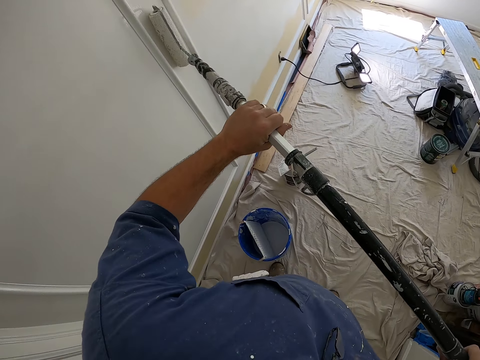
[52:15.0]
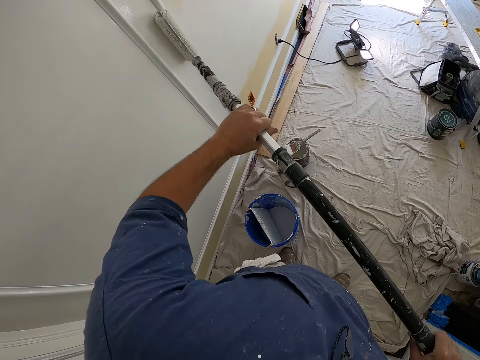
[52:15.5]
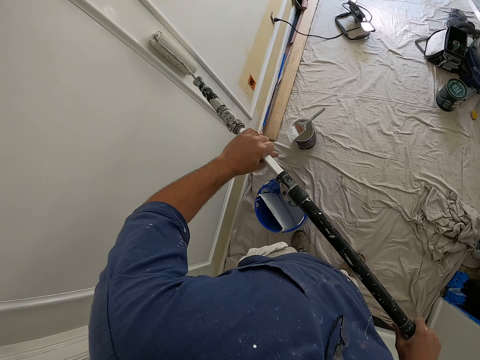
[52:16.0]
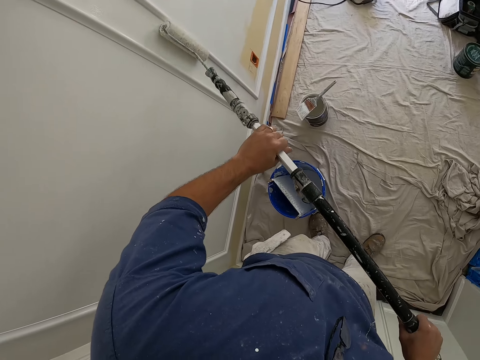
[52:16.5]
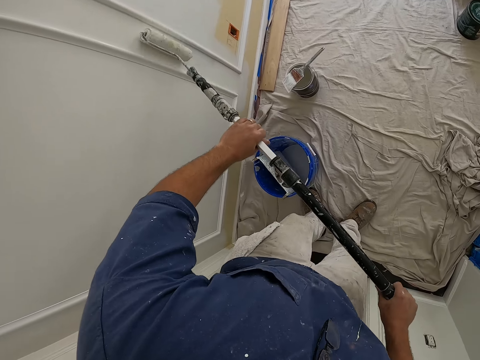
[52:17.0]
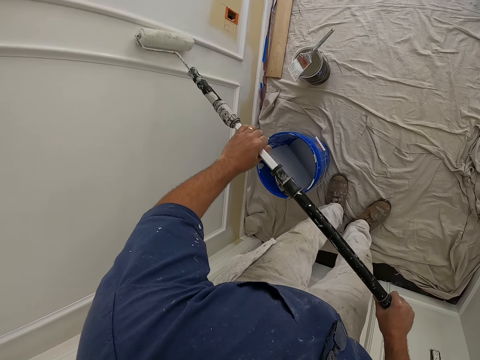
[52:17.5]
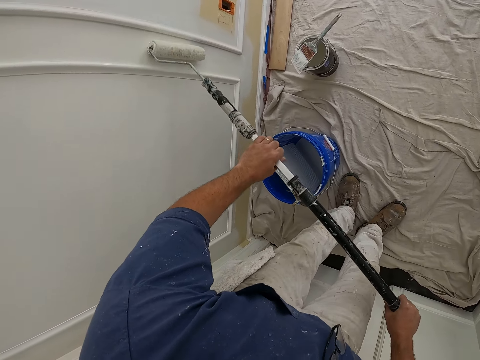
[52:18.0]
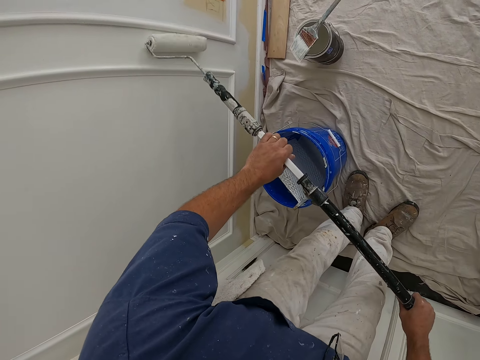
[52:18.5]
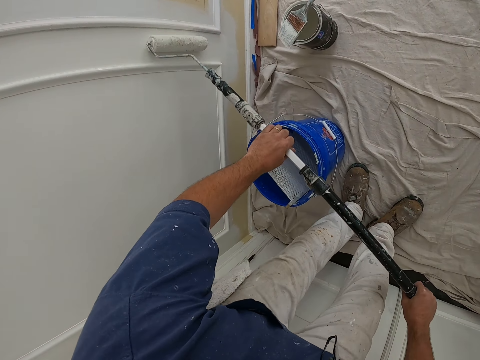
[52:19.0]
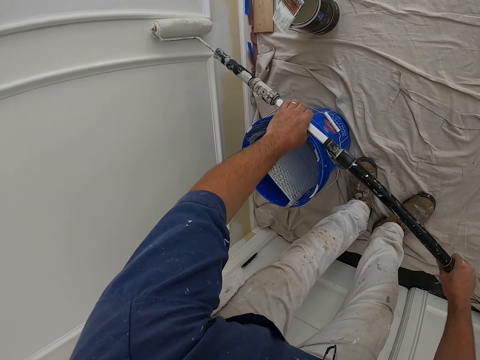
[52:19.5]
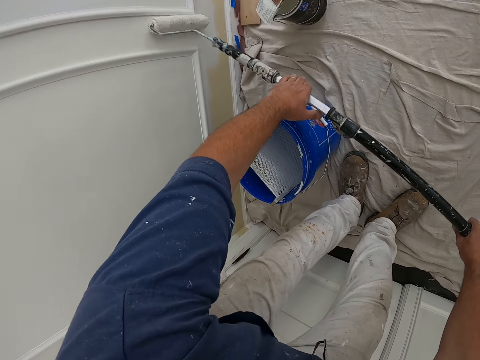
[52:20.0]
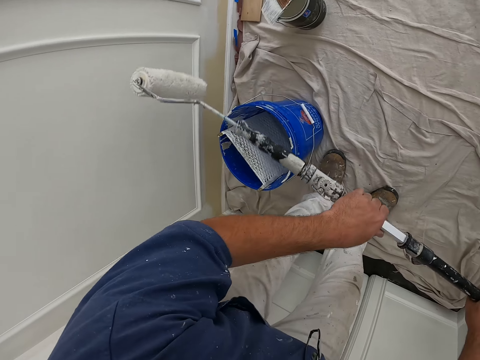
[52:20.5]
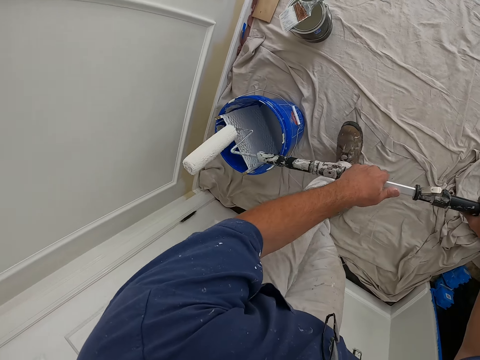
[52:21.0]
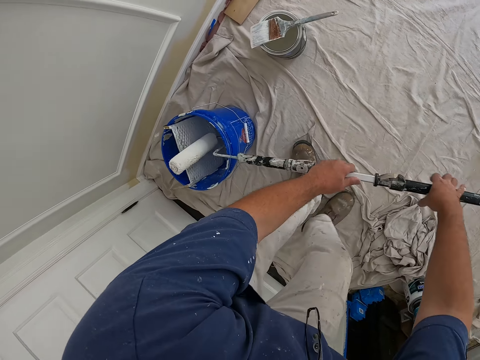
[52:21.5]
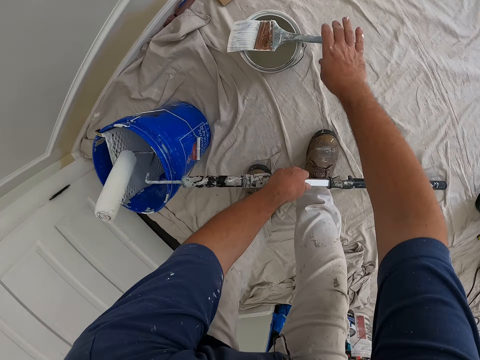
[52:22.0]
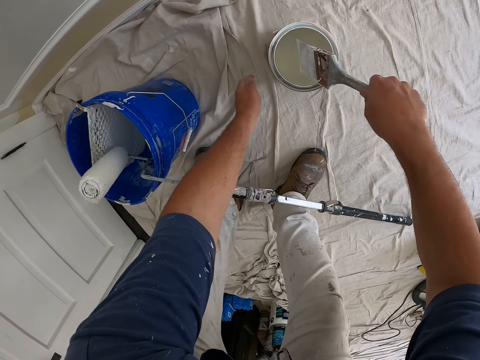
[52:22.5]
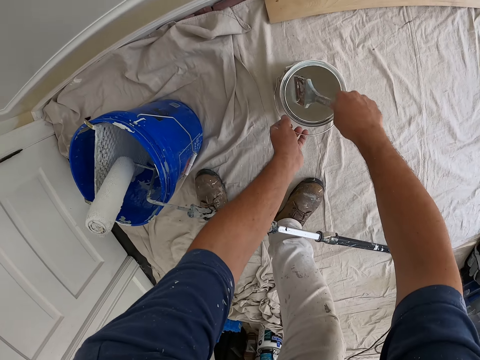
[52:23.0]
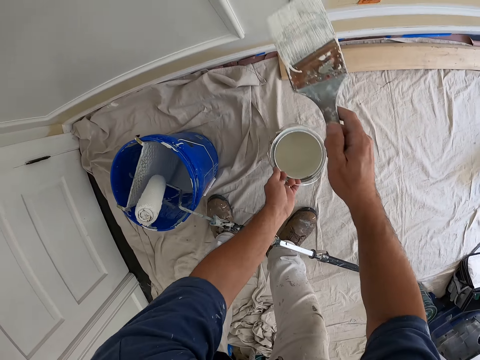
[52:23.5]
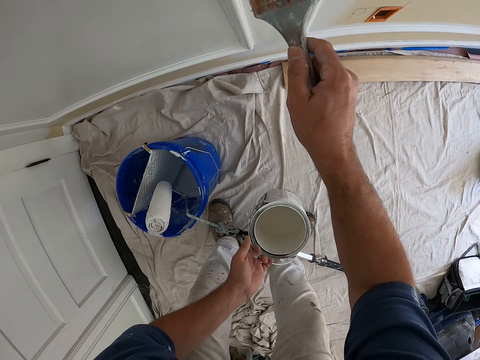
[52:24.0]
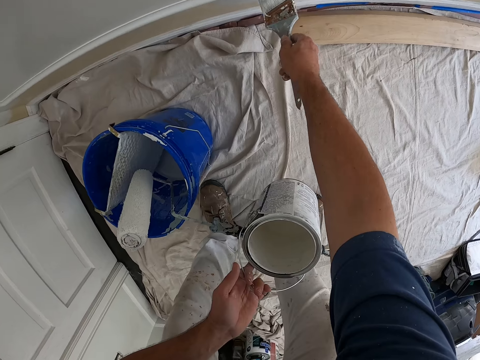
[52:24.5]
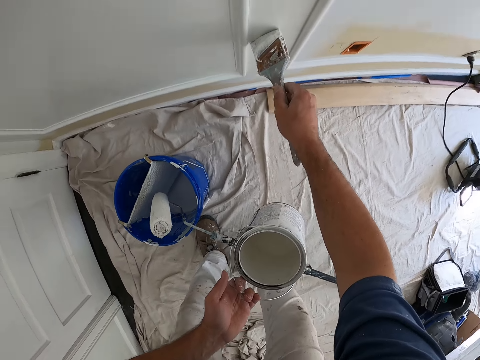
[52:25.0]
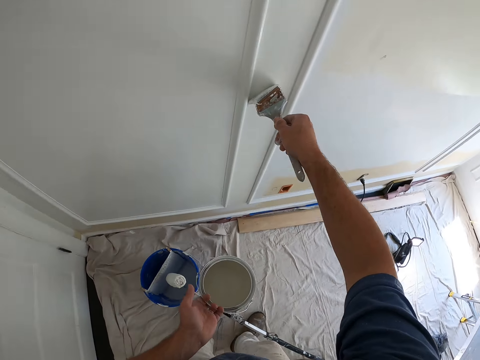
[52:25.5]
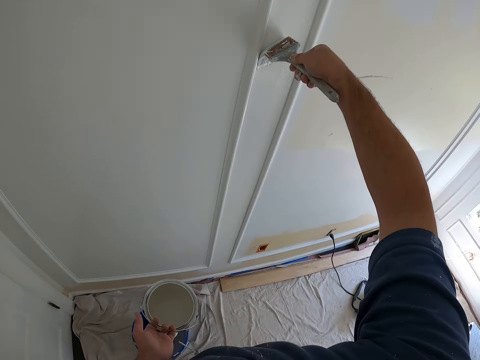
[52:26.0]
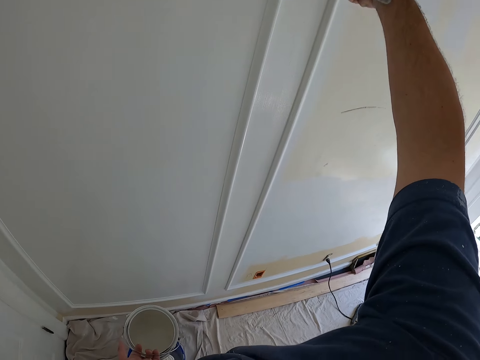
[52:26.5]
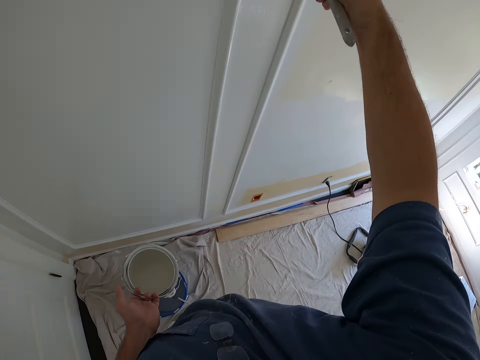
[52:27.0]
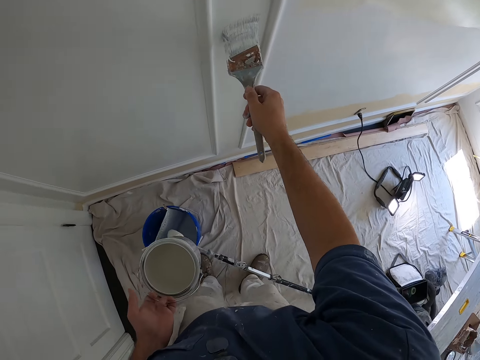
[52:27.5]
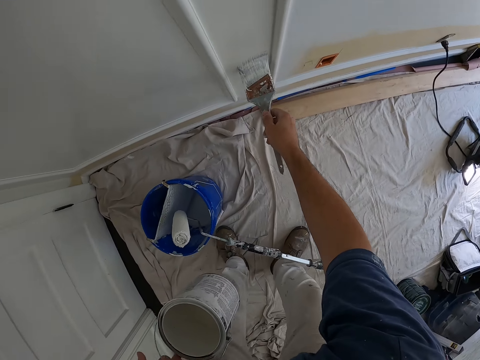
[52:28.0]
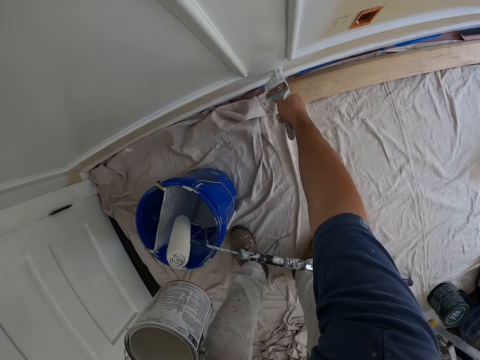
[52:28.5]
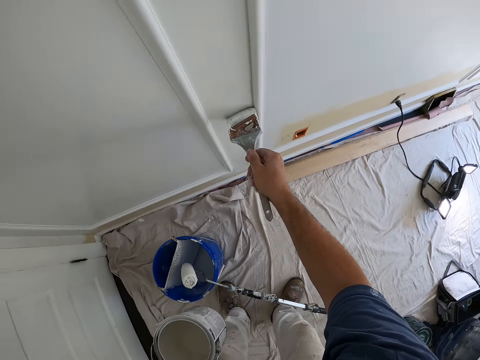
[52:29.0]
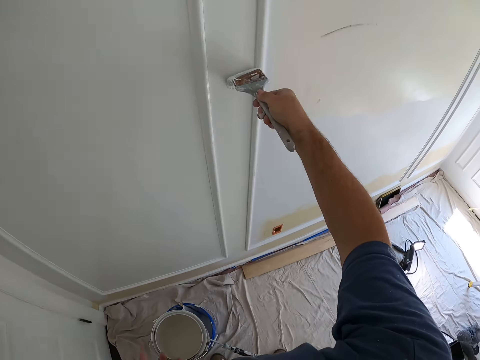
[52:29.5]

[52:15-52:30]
The camera wearer moves a step and paints the wall with a long handle roller brush. They move a step, dip the roller brush in the paint, and put the paint roller brush inside the paint bucket. They move a step and let go of the roller brush. They pick up the paint brush on the paint and dip the paint brush inside the paint. They touch the paint container handle, remove the paint brush from the paint, carry the paint, and paint the wall with the paint brush.

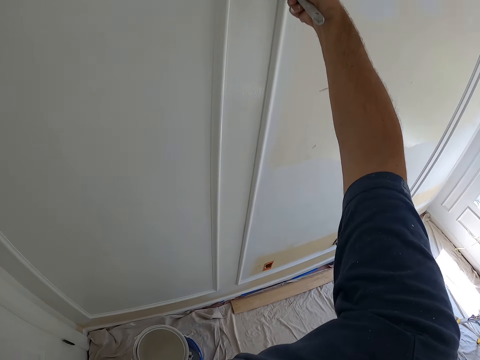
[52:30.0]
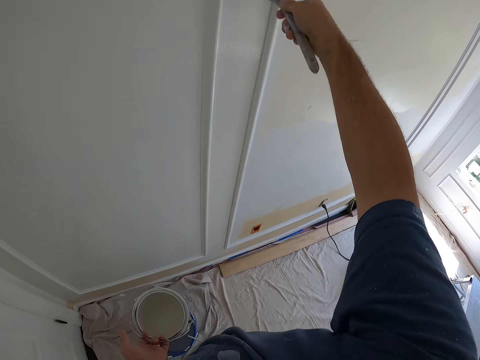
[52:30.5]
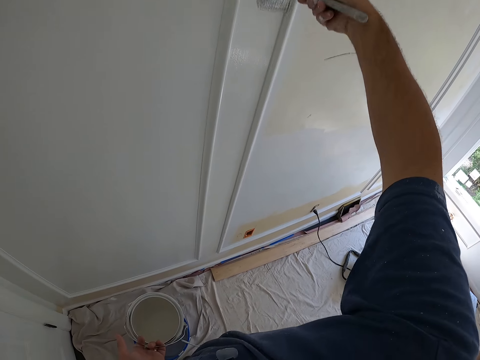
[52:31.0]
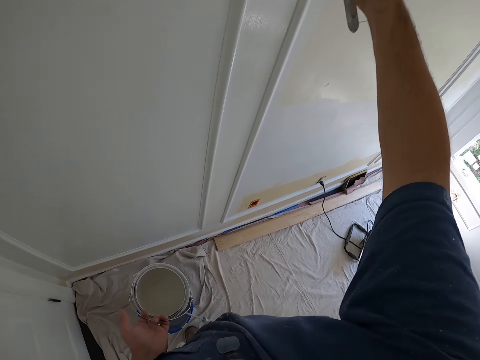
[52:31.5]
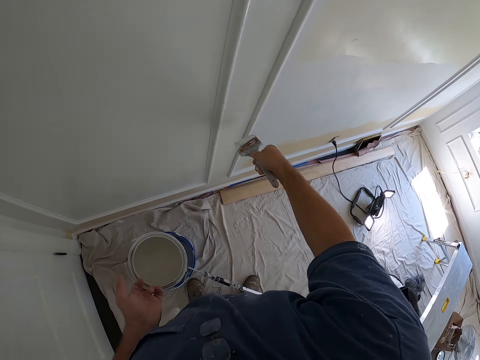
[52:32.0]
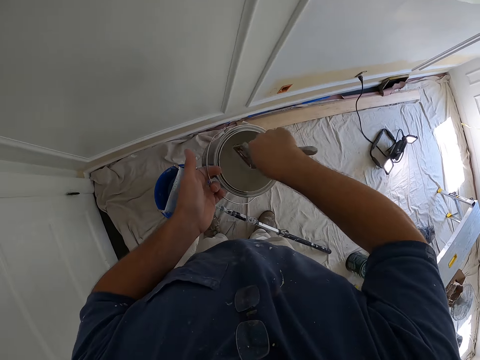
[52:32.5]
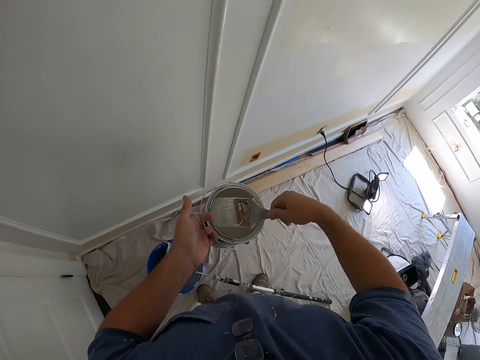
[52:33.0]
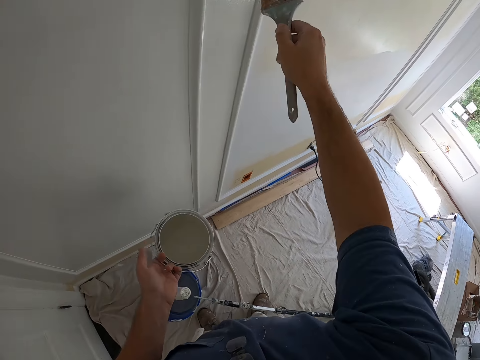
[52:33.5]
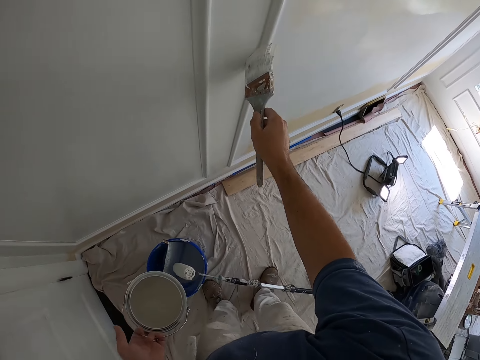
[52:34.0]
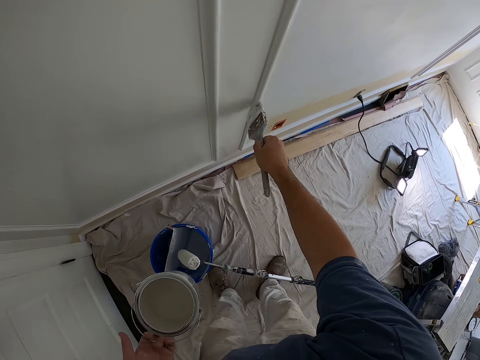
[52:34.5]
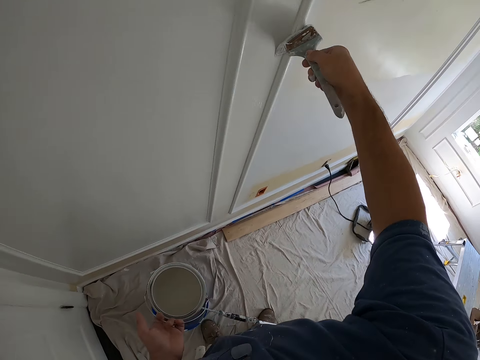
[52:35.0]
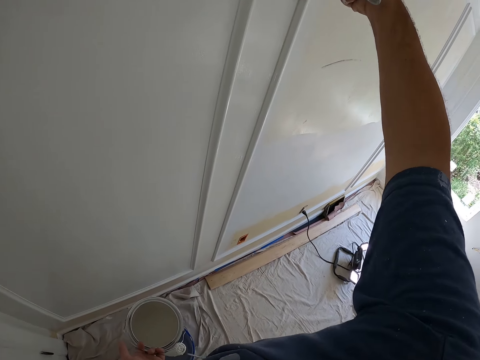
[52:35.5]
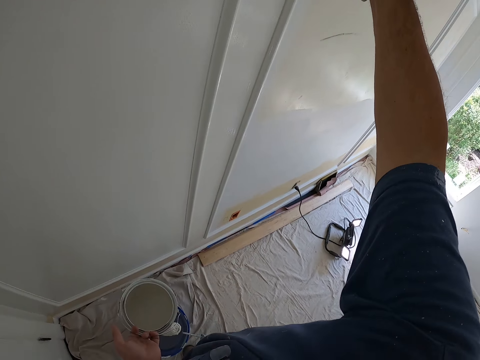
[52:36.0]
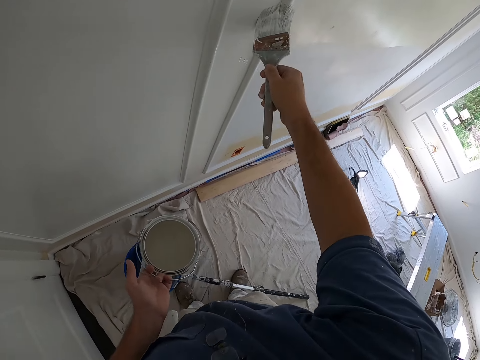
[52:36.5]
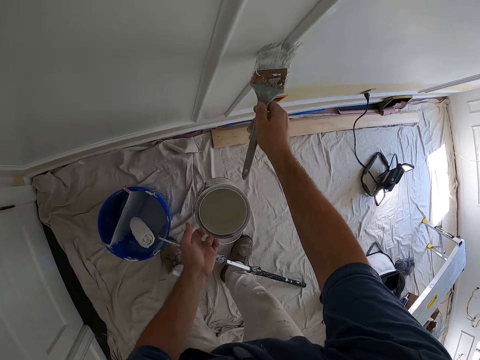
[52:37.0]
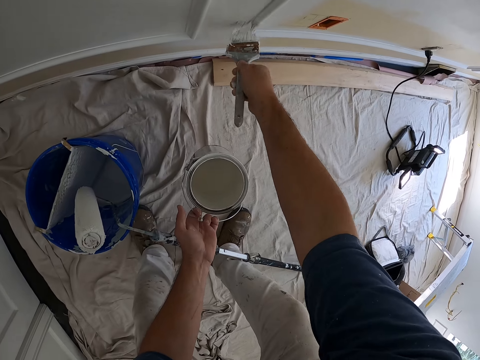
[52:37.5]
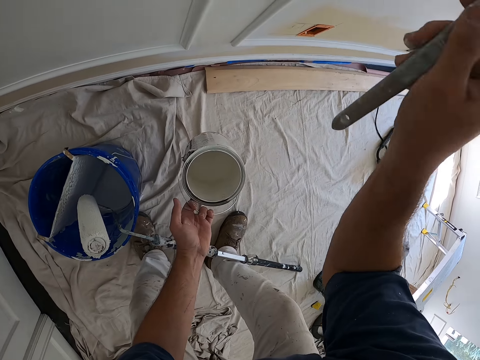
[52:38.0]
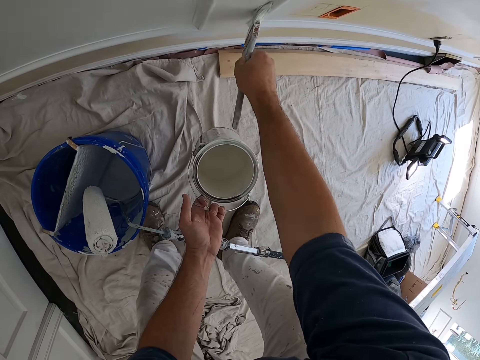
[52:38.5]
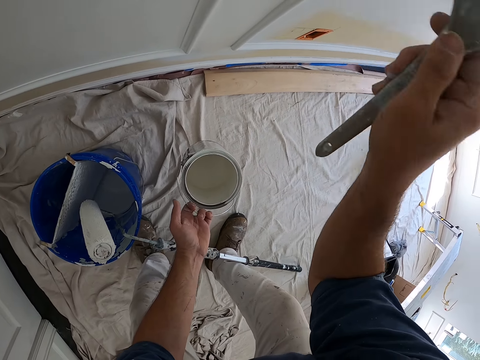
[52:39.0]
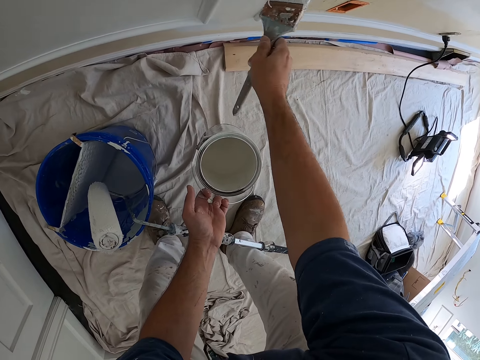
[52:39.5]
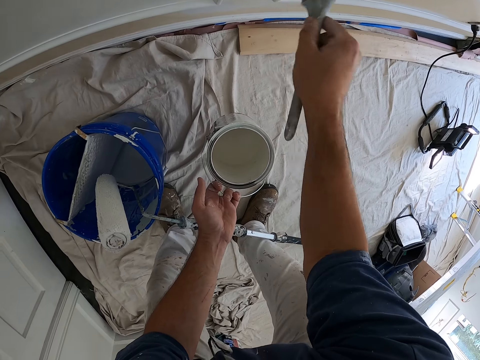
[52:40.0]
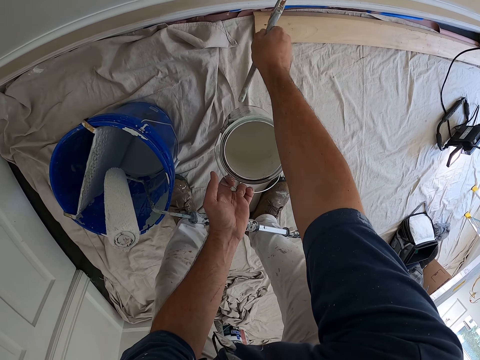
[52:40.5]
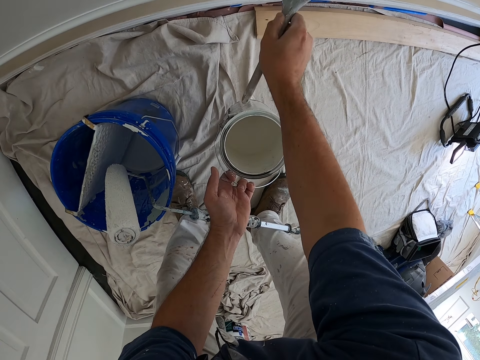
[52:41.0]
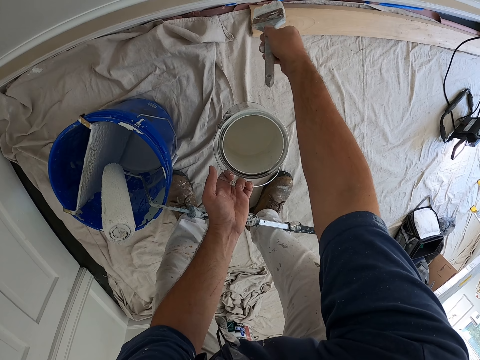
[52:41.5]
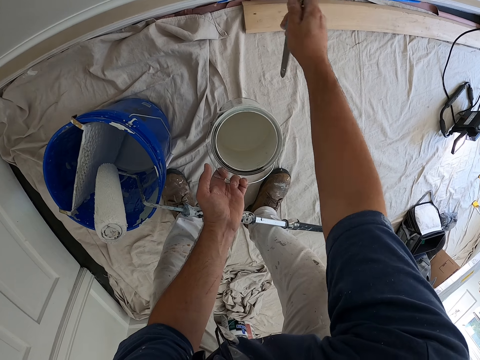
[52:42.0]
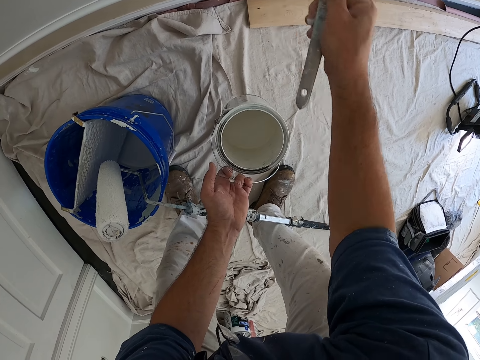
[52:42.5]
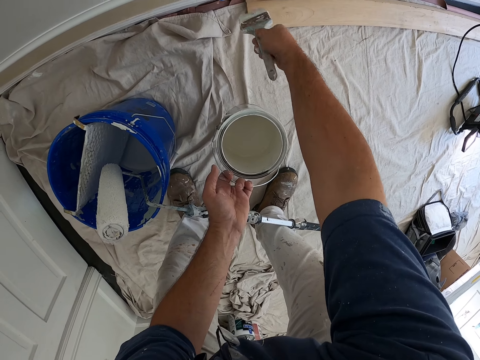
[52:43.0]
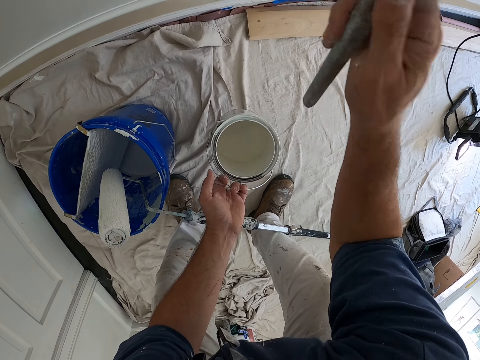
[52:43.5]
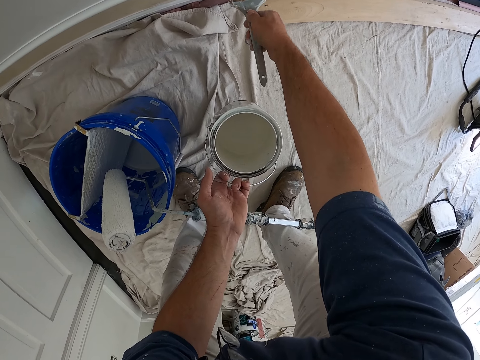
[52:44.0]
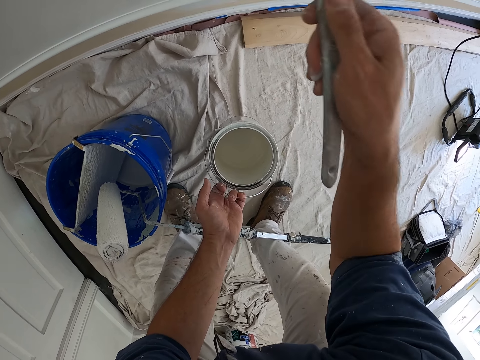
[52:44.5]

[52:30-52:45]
The camera wearer dips the paint brush inside the paint in his left hand. He removes the paint brush from the paint and paints the room with the paint brush.
